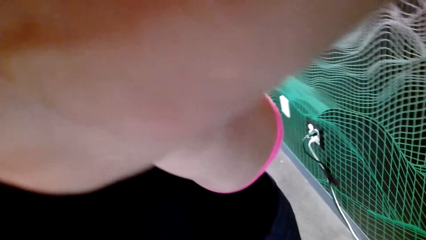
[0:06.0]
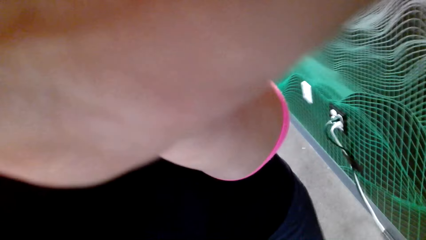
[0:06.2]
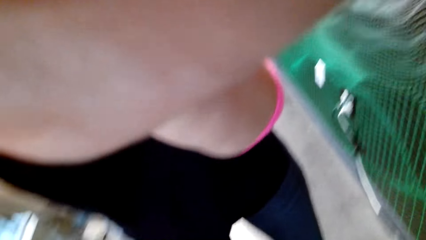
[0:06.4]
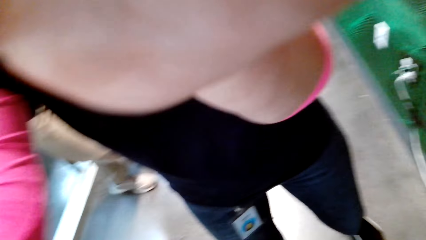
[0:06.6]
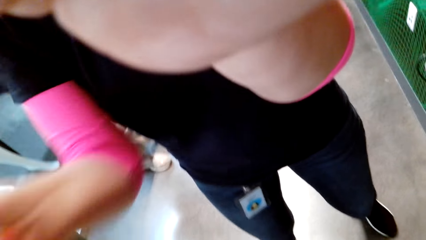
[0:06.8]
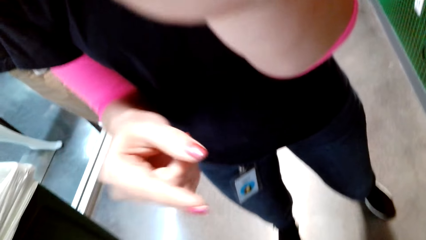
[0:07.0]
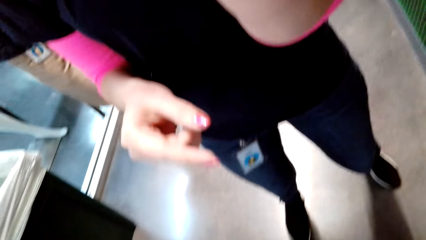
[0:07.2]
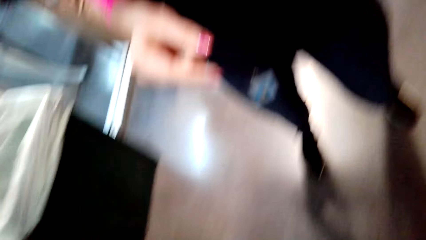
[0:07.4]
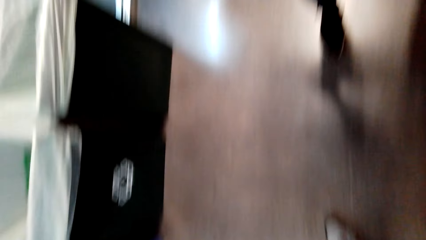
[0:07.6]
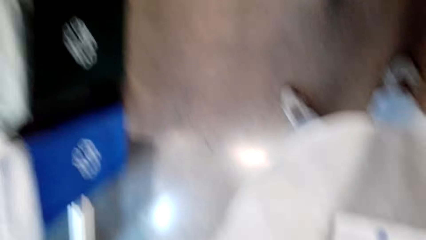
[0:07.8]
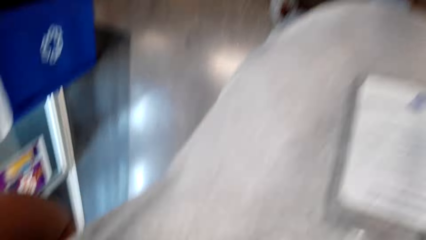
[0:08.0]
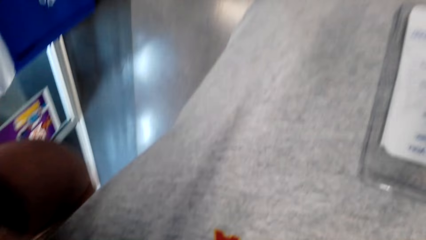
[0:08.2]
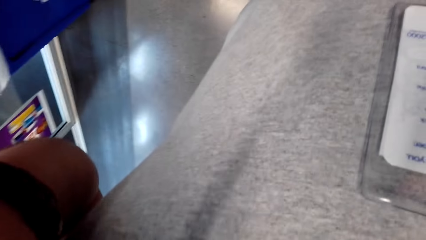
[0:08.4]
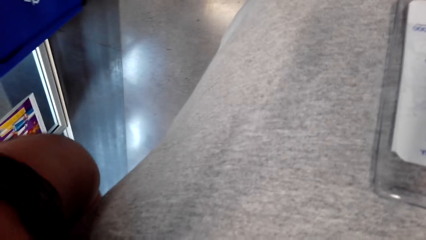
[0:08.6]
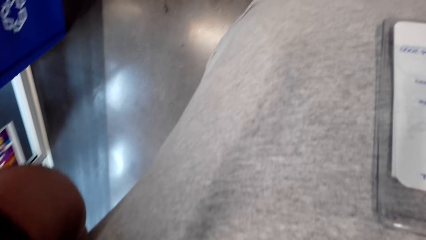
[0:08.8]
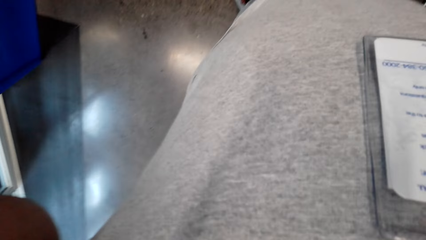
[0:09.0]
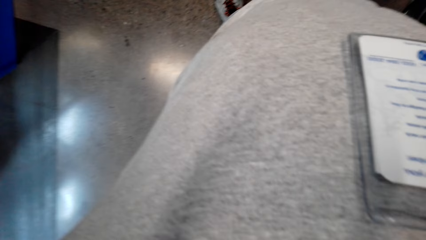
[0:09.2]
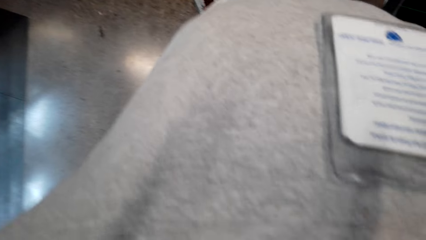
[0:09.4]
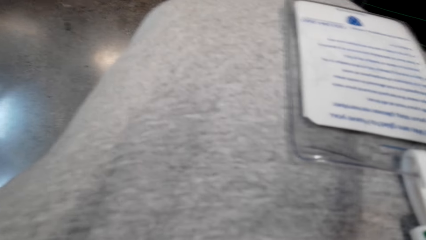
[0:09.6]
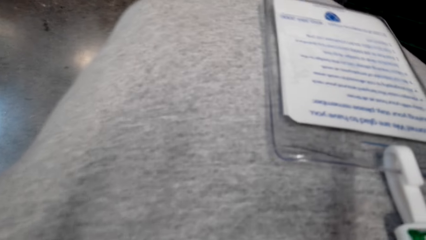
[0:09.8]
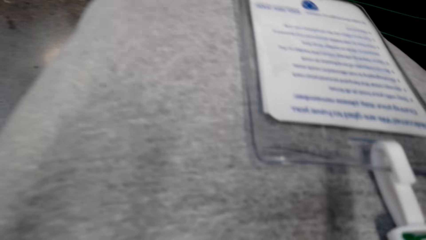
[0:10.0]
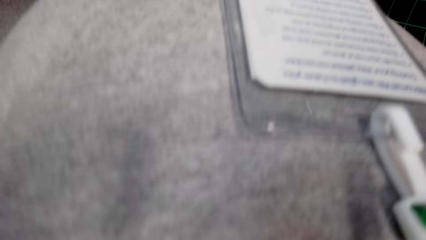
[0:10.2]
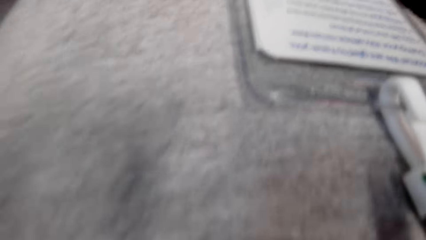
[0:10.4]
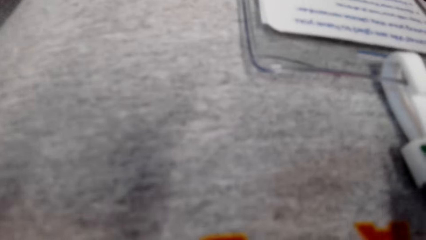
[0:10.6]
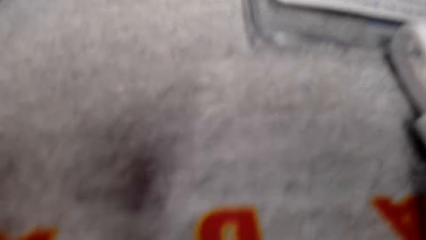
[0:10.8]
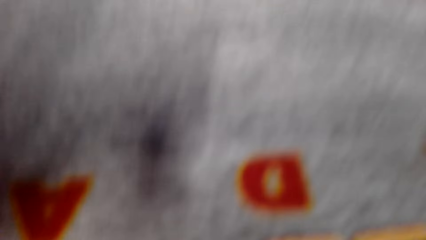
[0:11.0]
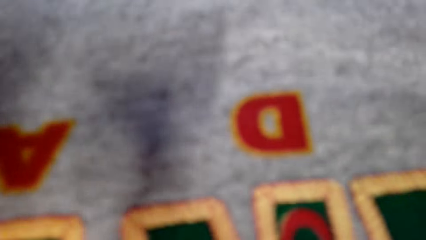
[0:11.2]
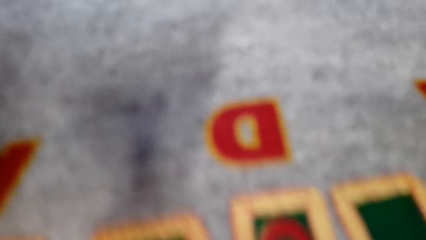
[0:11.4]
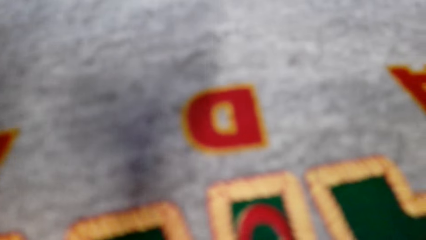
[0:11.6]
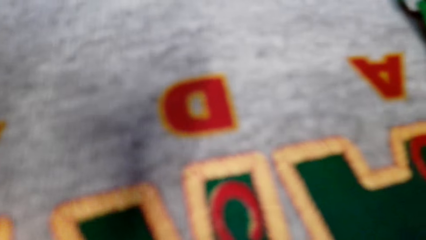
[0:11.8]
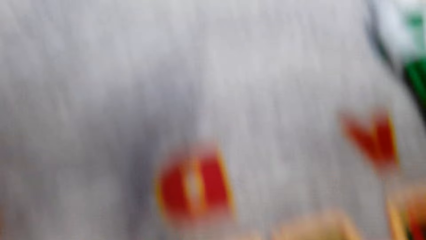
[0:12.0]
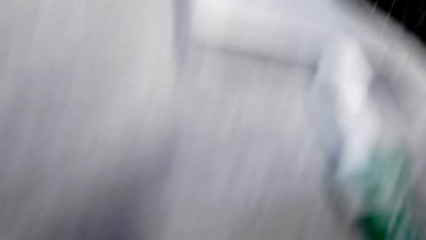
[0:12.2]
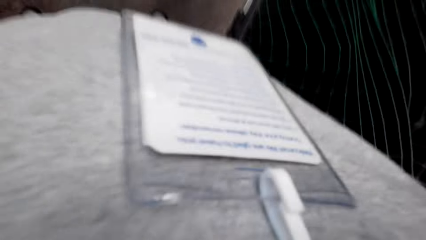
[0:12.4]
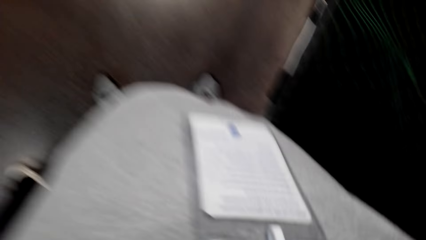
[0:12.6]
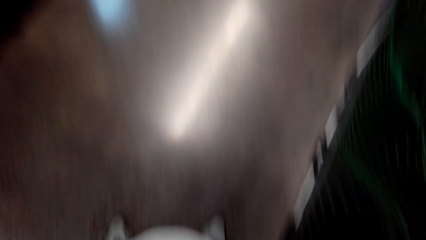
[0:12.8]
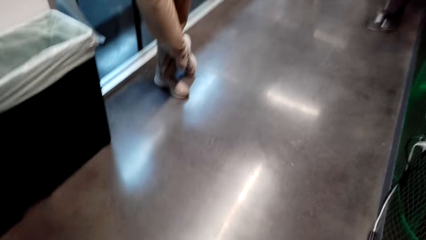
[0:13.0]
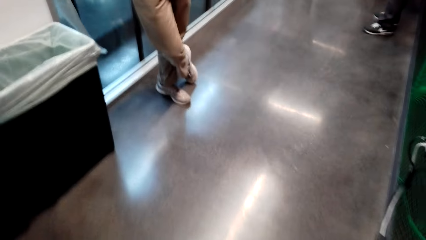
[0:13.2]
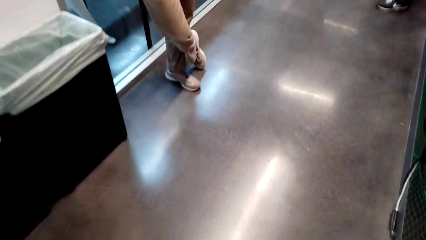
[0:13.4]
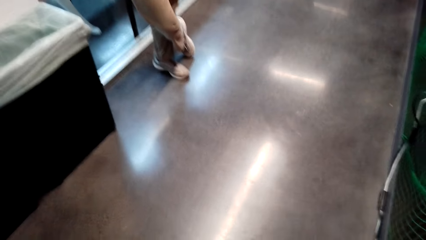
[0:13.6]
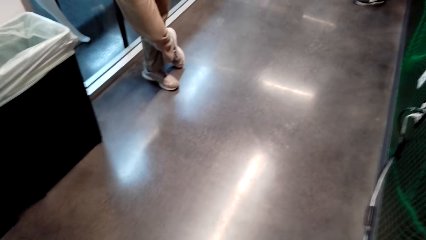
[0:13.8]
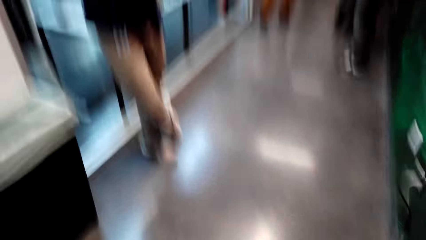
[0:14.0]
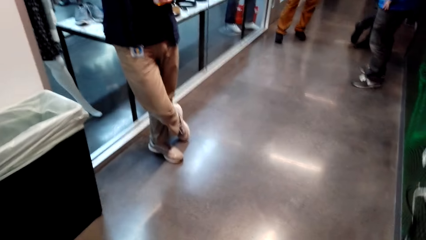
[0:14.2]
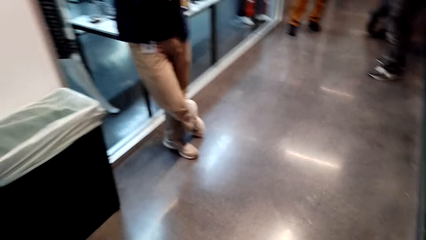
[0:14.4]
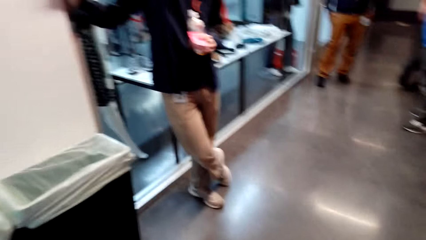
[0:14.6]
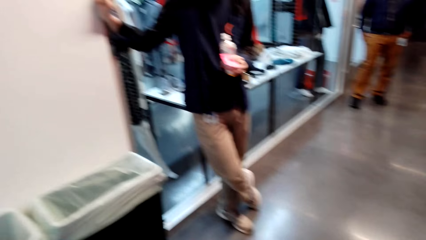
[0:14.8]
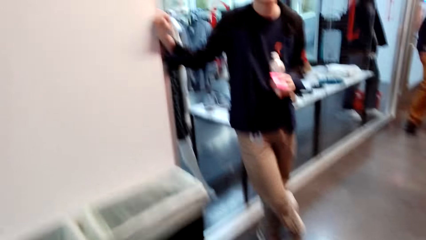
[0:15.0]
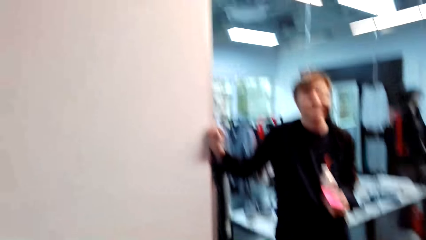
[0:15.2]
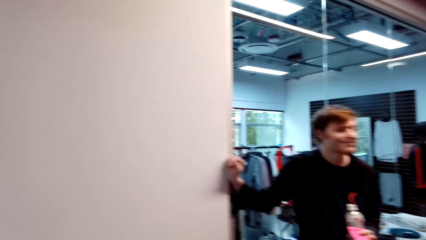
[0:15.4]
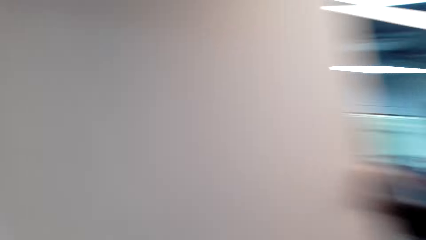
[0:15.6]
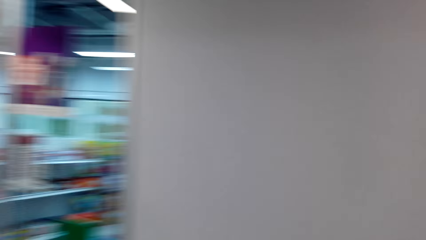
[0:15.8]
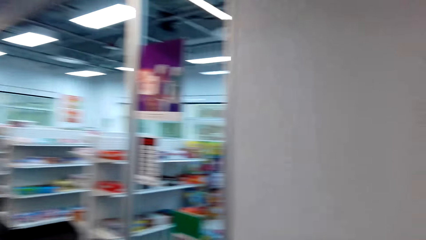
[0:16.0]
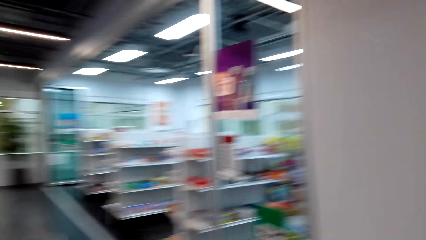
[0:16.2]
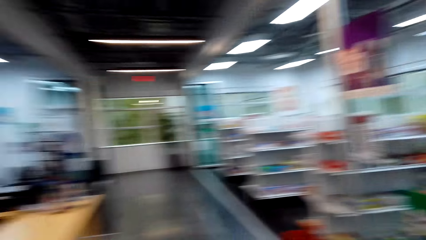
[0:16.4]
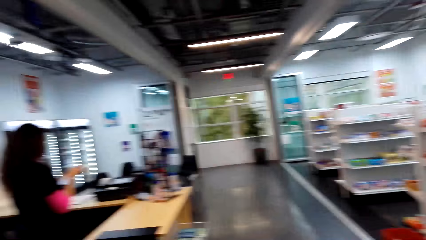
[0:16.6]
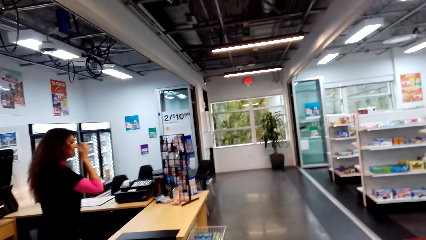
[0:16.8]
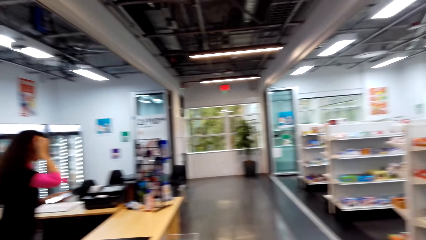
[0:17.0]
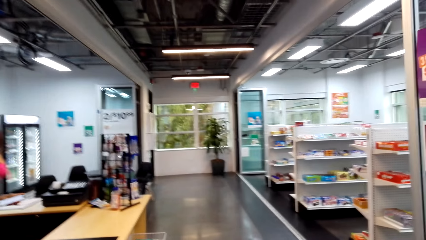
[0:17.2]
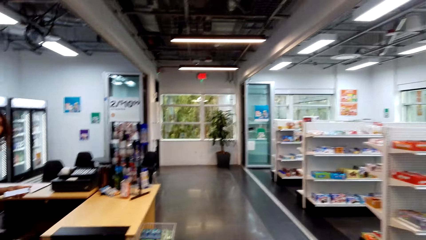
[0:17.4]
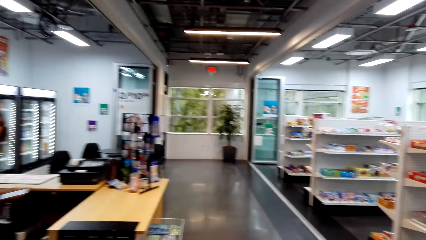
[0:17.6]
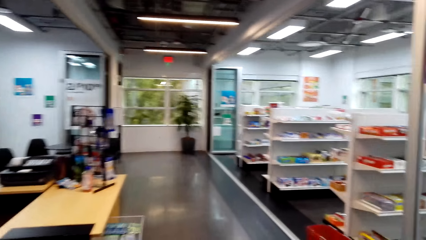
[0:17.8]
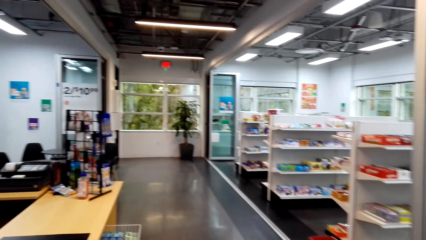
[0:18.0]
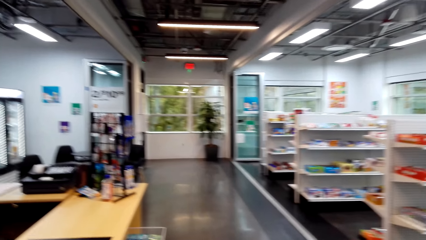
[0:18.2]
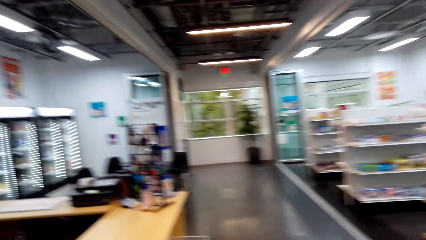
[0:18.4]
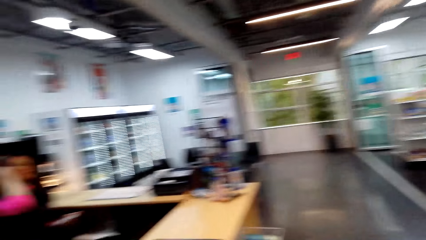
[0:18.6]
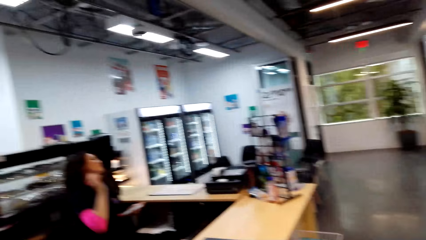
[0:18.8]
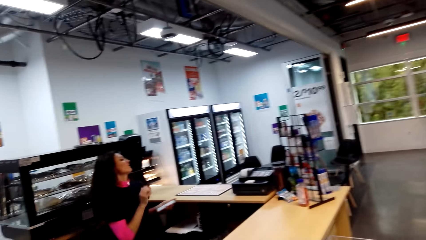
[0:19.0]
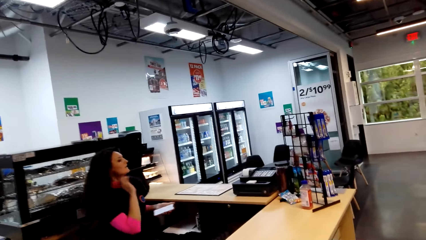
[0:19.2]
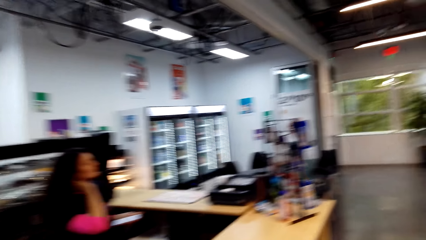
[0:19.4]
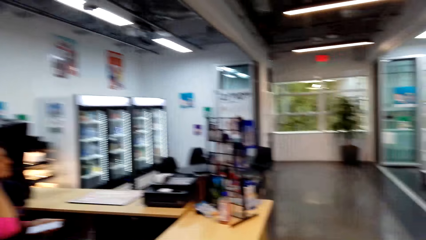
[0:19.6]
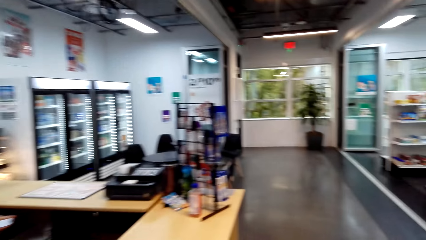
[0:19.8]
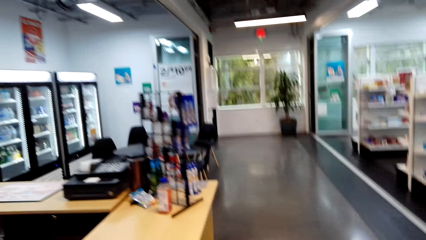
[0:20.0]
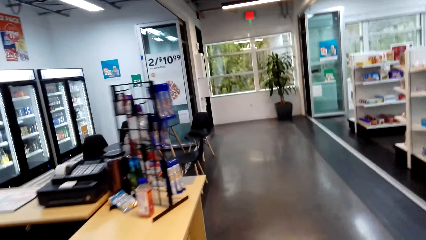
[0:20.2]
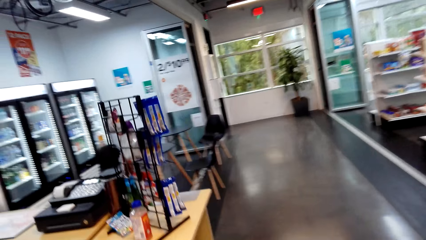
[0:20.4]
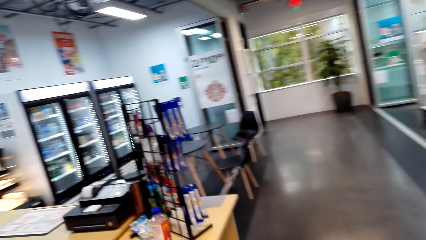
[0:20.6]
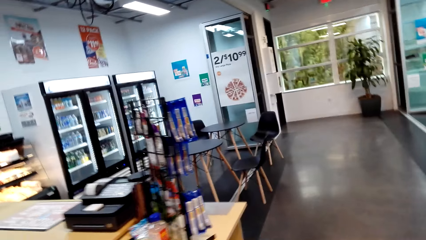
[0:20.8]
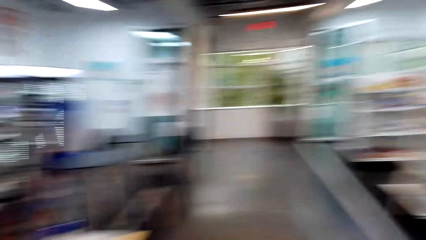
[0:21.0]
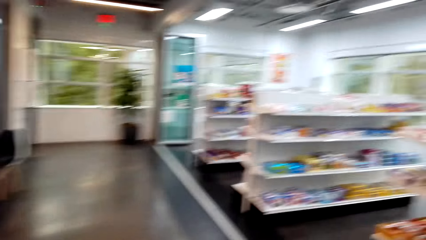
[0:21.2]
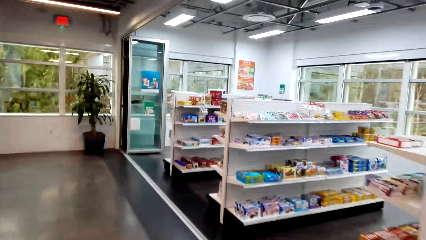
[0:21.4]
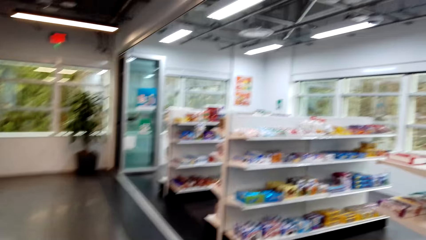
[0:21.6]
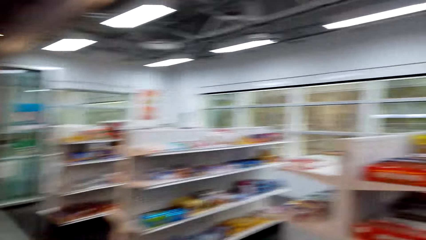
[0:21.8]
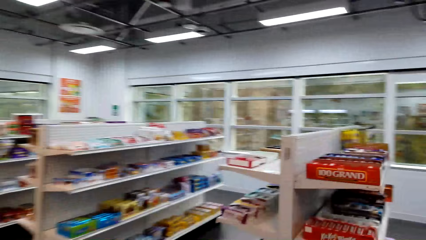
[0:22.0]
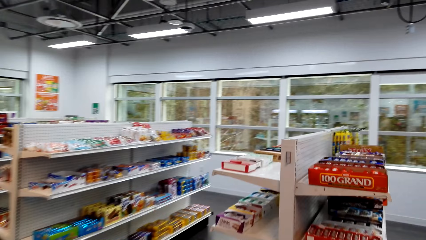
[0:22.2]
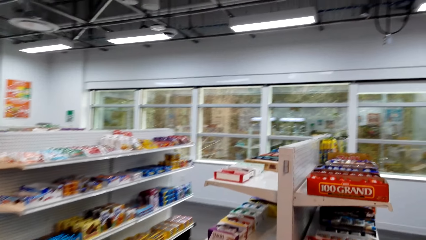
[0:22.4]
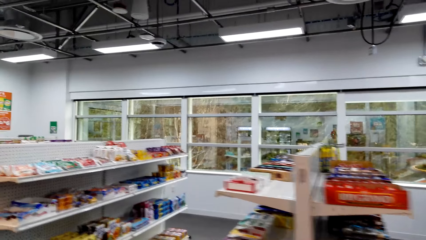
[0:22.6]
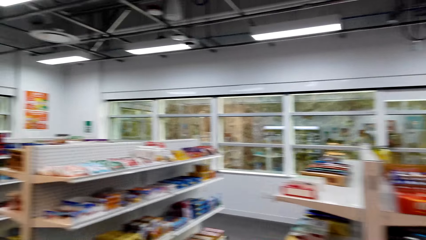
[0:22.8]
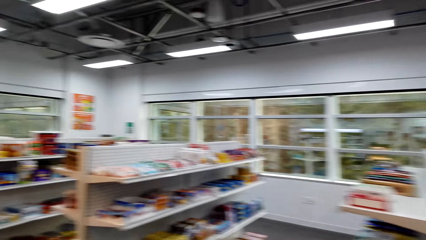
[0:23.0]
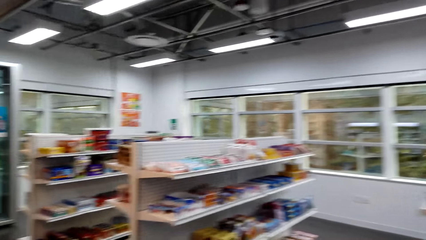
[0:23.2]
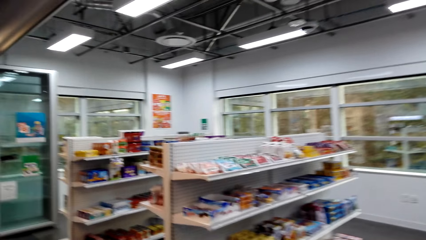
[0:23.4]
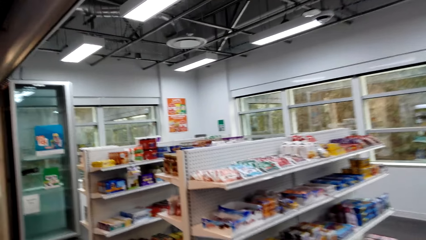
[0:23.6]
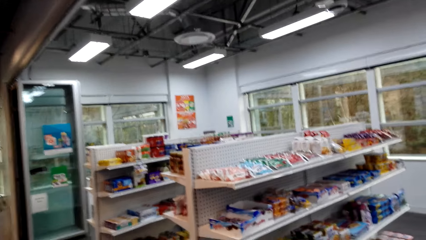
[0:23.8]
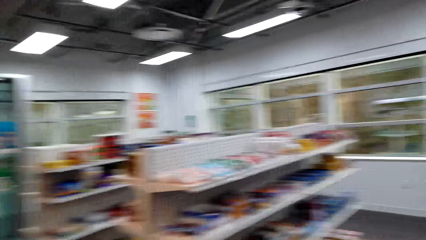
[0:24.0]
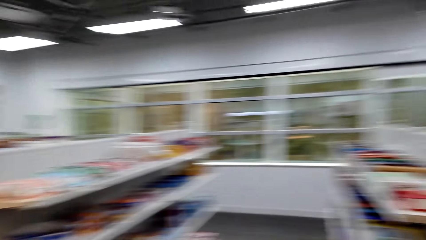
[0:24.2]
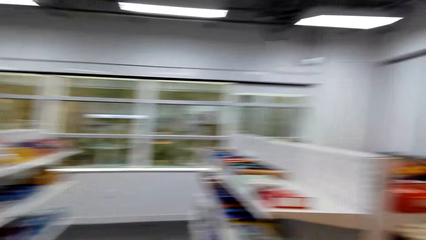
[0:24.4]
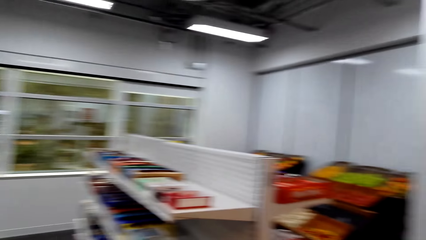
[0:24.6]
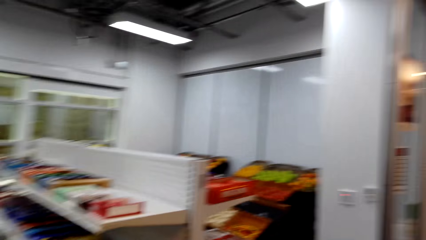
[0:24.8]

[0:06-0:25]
The camera wearer adjusts a camera. They adjust the camera with hands. They look on the floor. A man puts a hand on the wall. The camera wearer looks around the supermarket. A woman moves her hair with a hand. The camera wearer moves around the supermarket. The woman sits down on a chair. The camera wearer walks around the supermarket.
